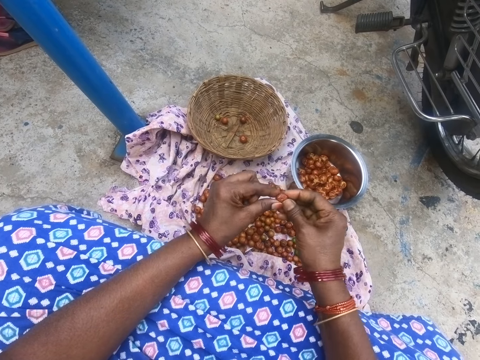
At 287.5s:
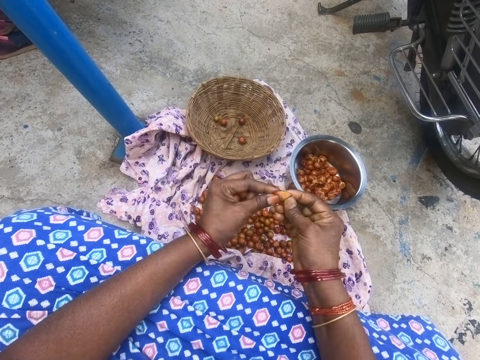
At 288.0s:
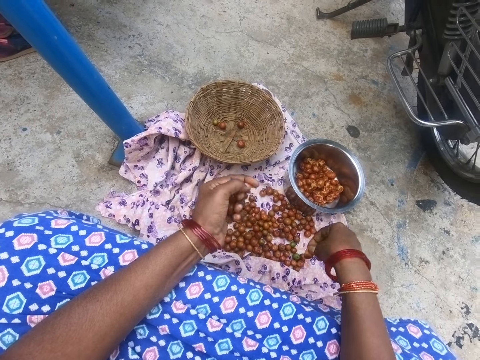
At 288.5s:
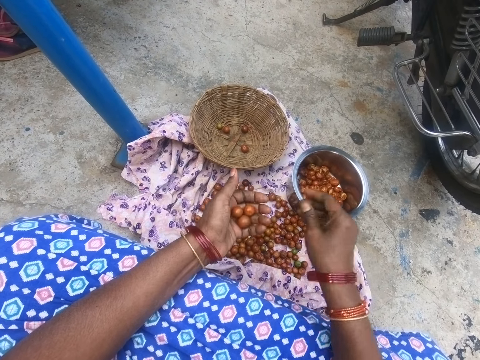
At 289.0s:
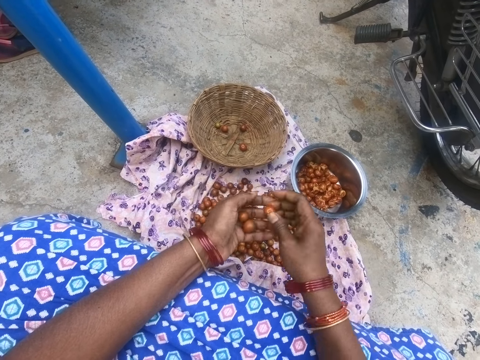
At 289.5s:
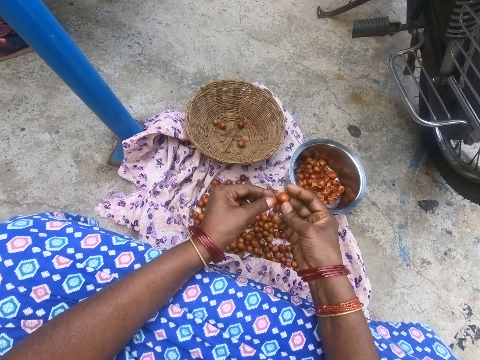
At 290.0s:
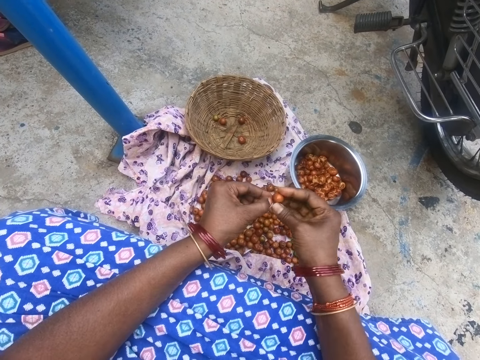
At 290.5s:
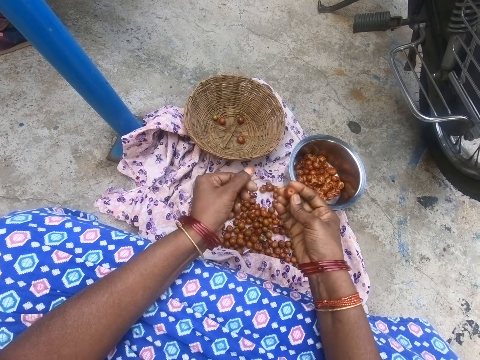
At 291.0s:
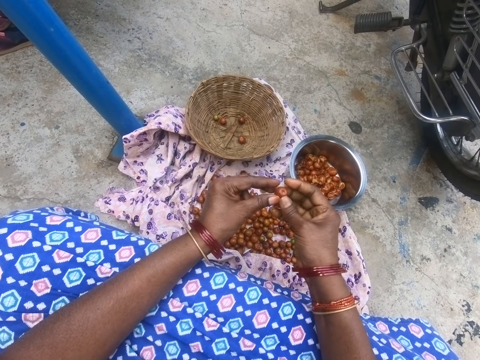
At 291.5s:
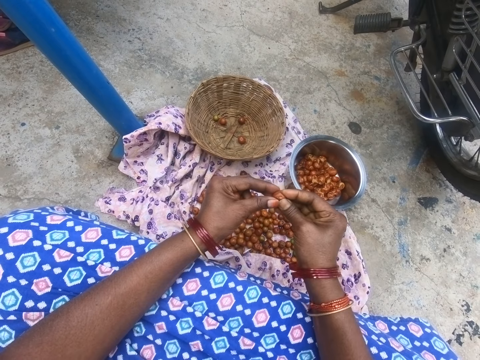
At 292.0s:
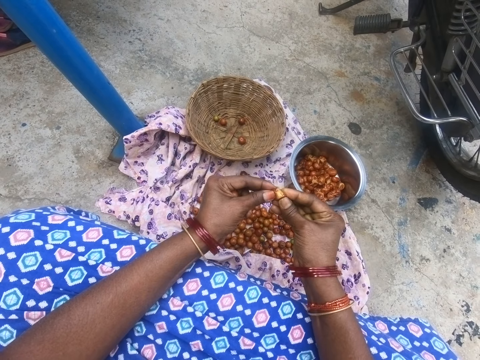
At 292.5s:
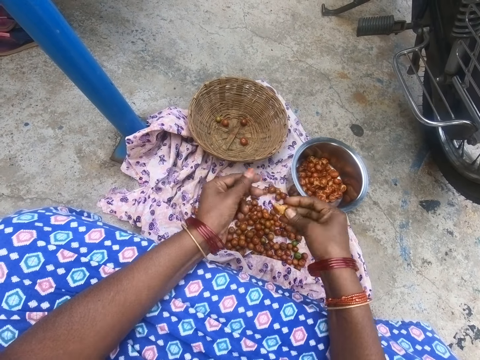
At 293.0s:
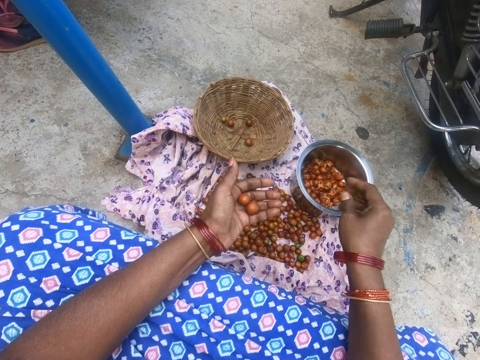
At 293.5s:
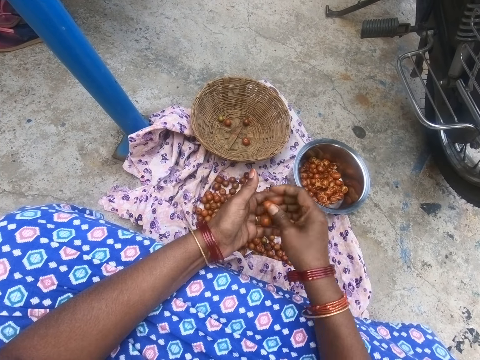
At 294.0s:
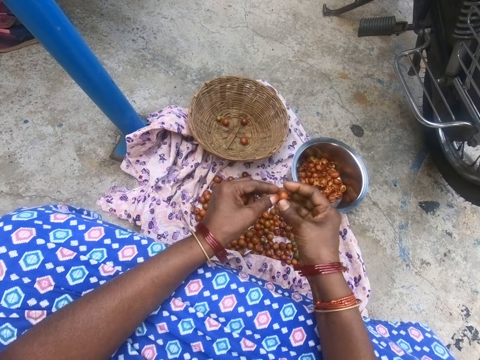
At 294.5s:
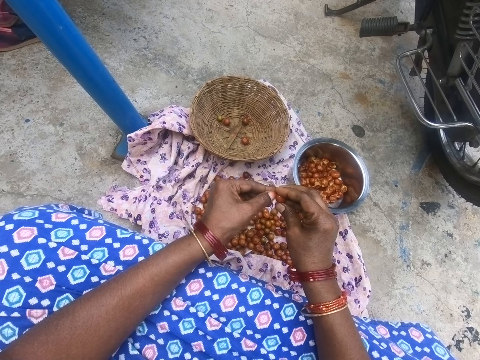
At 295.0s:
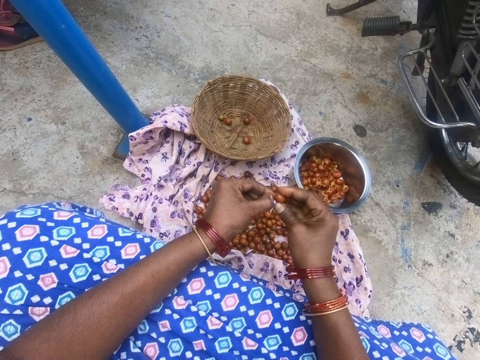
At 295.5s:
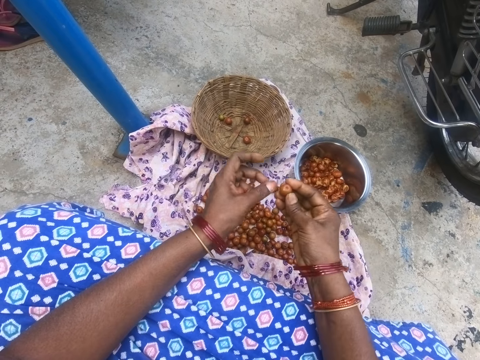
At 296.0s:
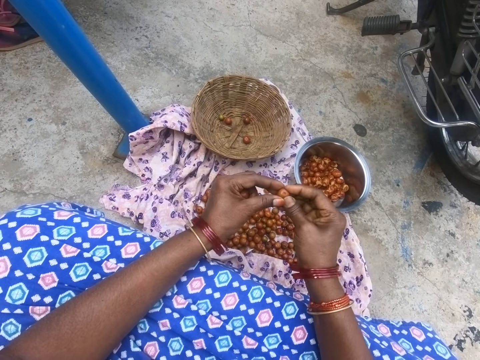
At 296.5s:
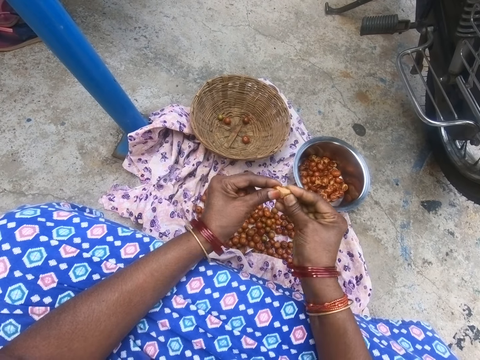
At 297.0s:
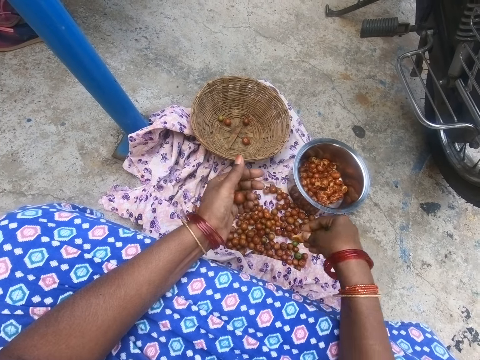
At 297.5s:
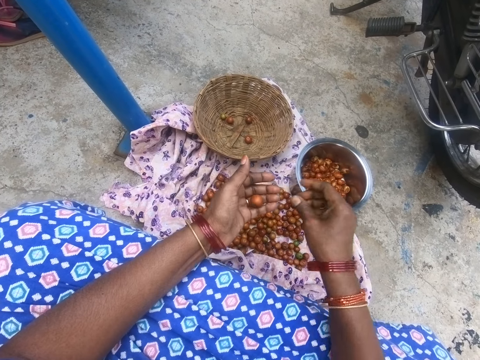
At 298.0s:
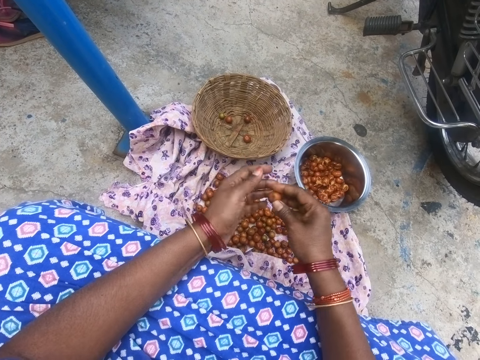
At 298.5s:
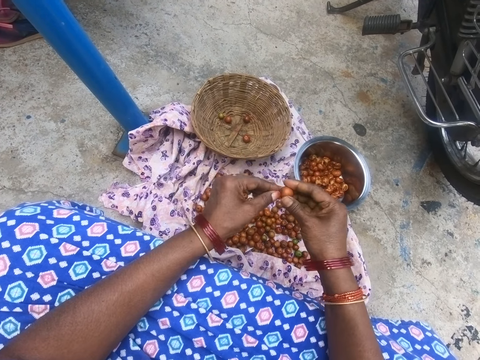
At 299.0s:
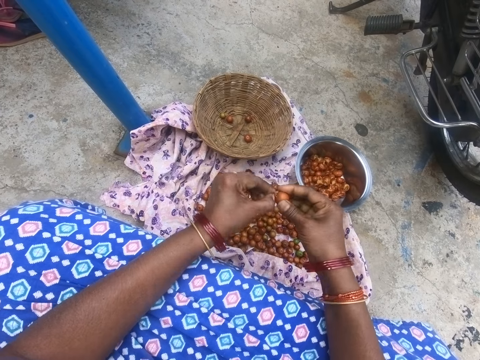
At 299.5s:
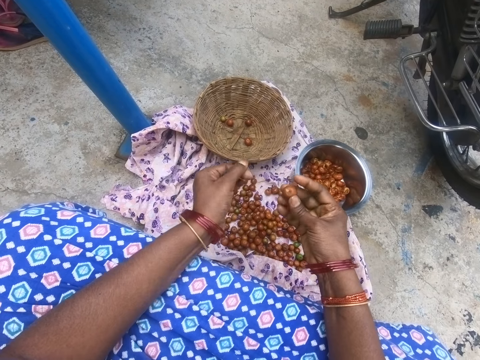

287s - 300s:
The camera wearer squeezes the fruit. They drop the fruit into the pot. They pick the fruit from the right hand. They remove the fruit tip. They squeeze the fruit. They drop the fruit into the pot. They pick the fruit from the right hand. They peel the fruit. They remove the fruit tip. They squeeze the fruit. They drop the fruit into the pot. They take the fruit. They remove the fruit tip.

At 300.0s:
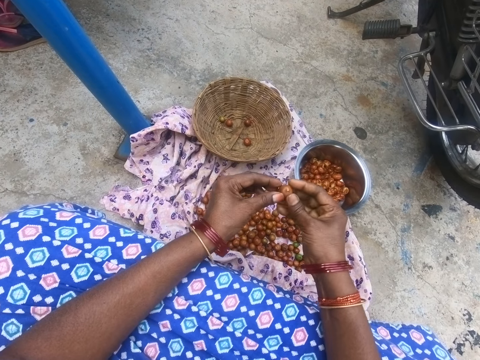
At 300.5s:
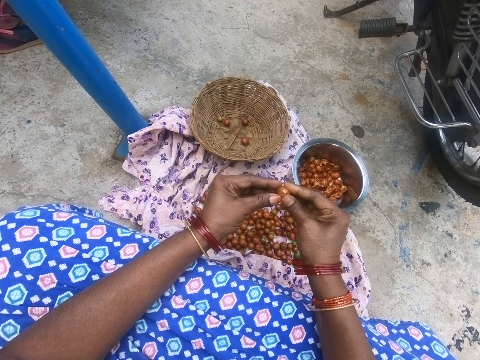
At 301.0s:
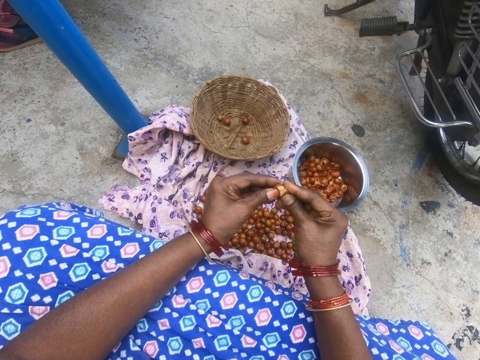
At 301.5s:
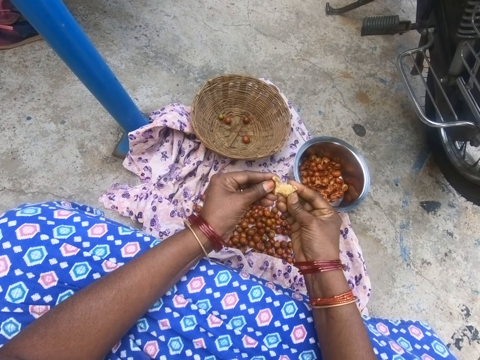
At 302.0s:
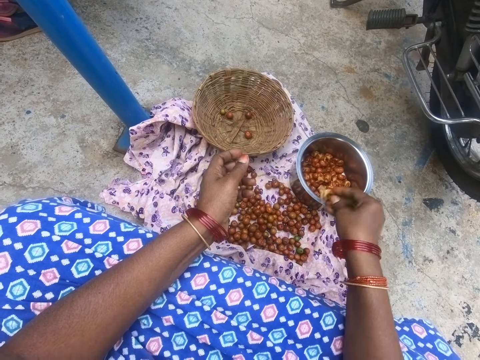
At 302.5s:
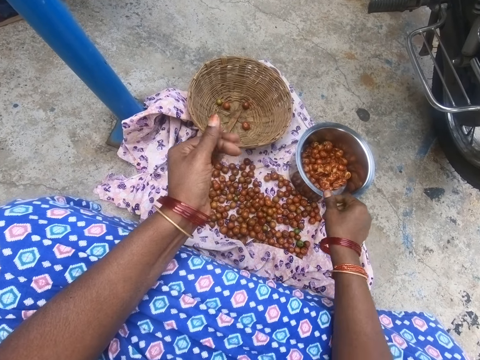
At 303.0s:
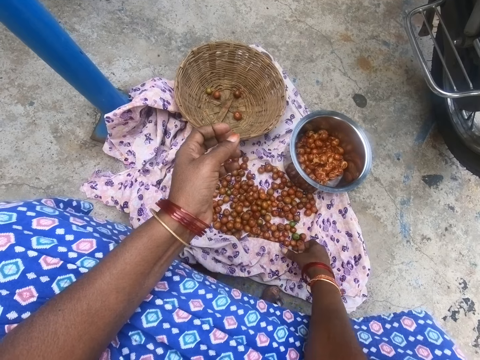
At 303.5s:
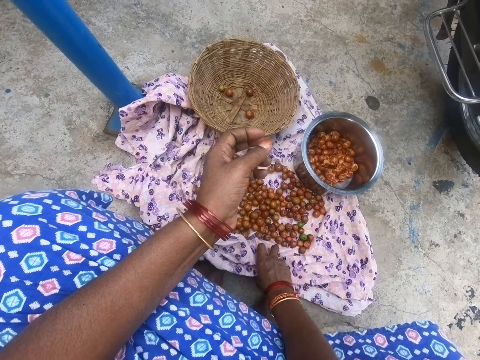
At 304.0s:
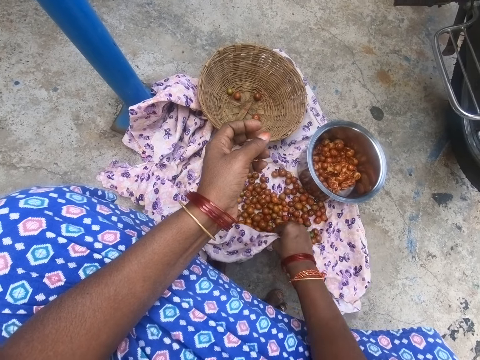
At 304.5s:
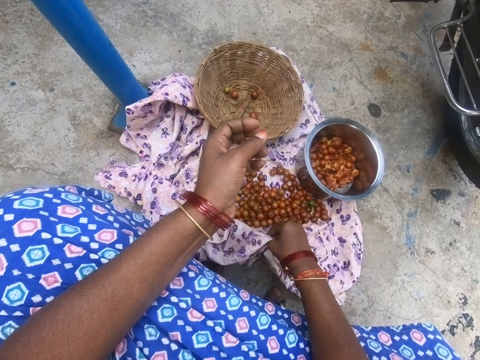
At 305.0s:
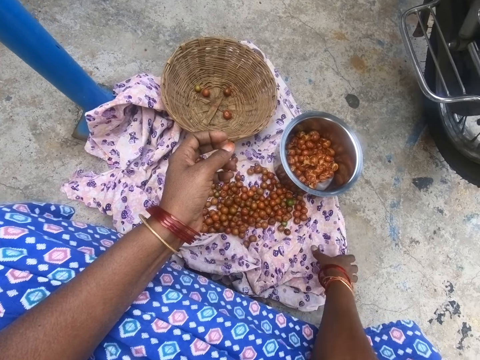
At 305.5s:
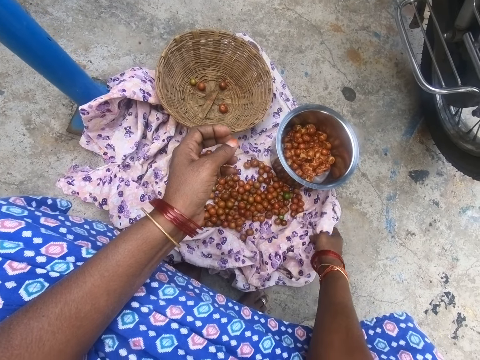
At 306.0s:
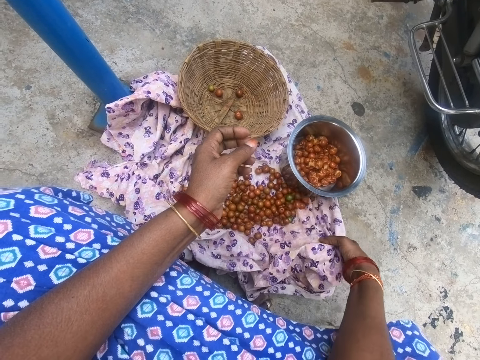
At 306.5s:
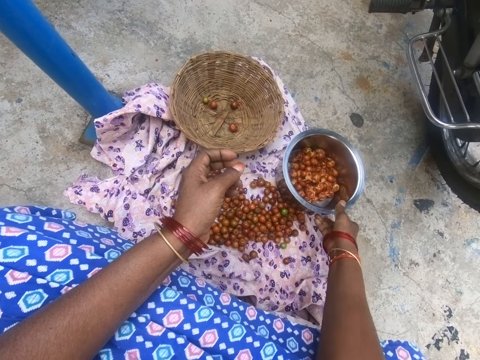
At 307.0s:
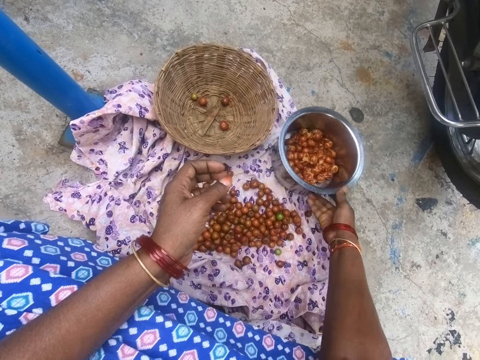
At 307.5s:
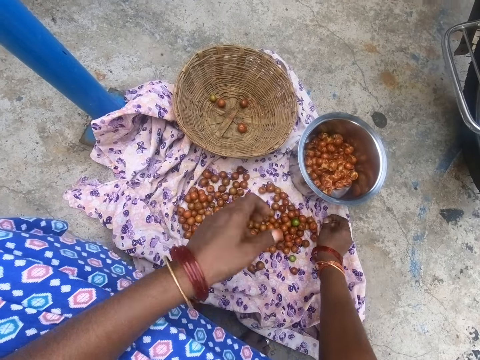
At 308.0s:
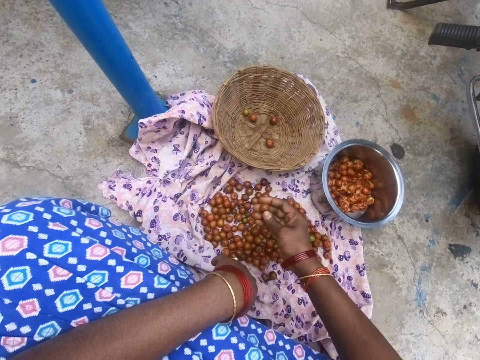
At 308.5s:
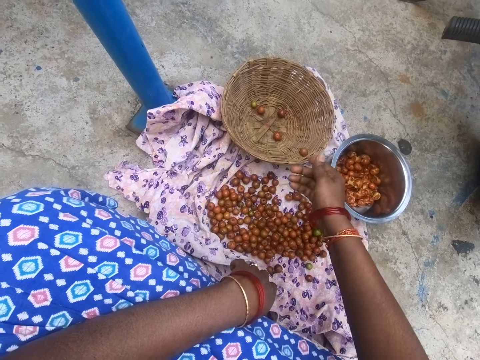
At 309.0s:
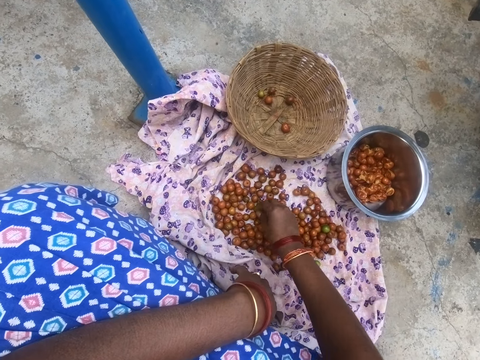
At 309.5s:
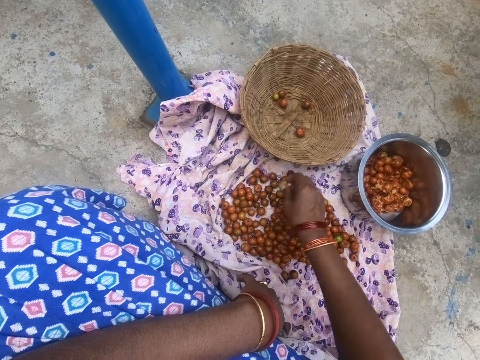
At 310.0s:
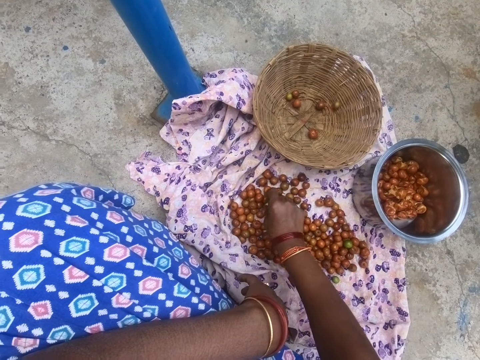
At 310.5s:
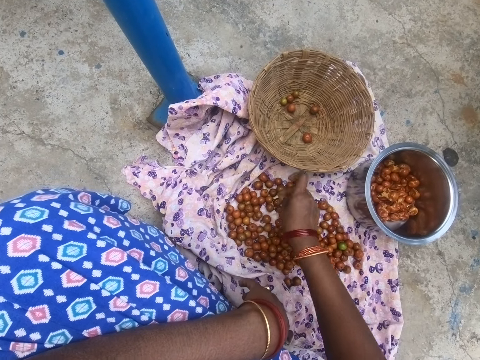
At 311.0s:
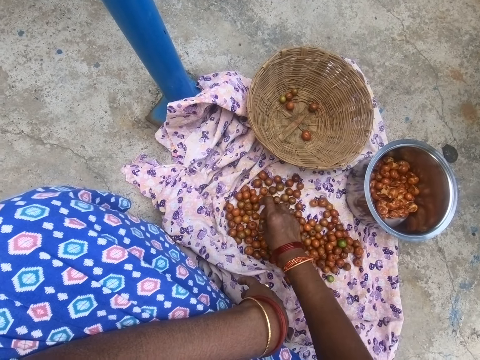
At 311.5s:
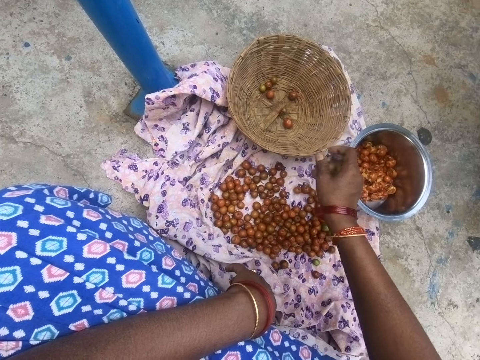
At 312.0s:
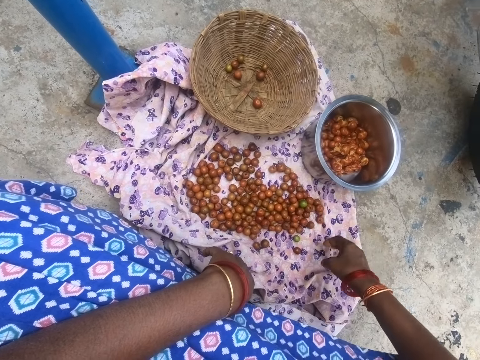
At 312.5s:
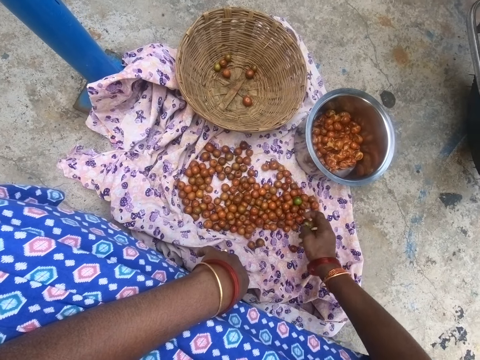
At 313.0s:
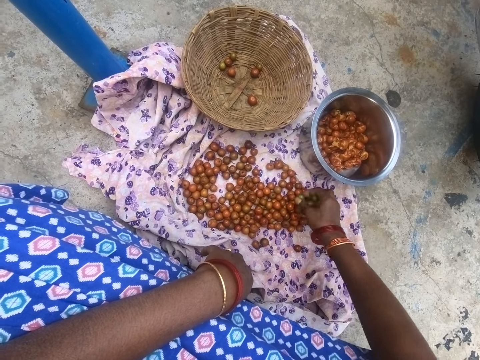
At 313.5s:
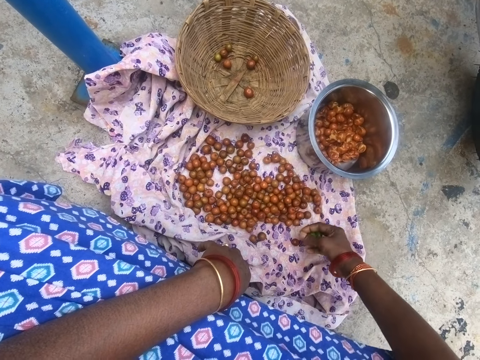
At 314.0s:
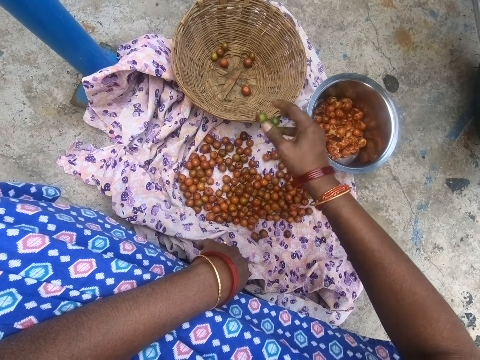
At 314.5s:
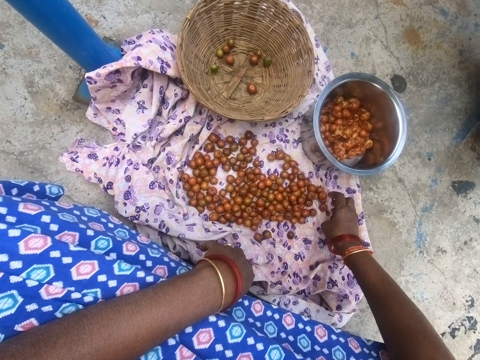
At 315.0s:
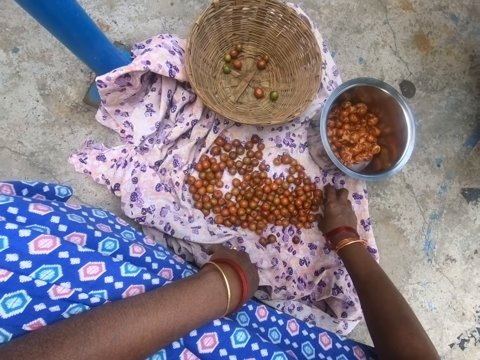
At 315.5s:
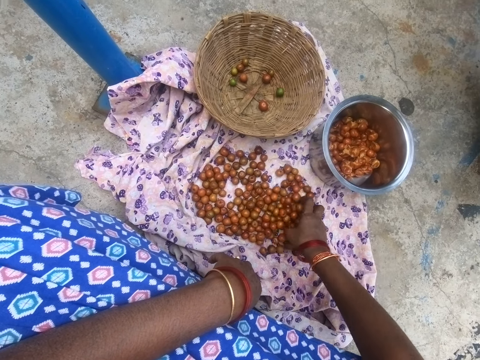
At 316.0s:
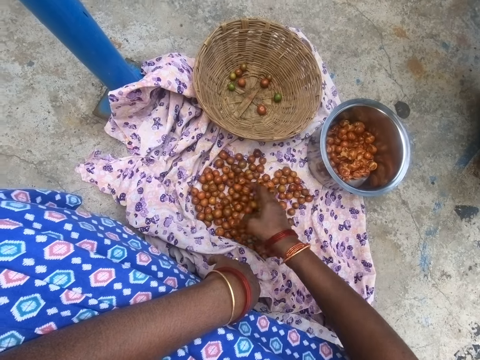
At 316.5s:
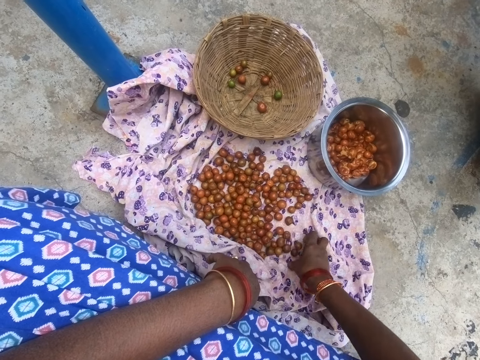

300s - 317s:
The camera wearer squeezes the fruit. They peel the fruit. They drop the fruit into the pot. They pull a cloth closer to them. They hold the cloth. They move the pot. They hold the cooking pot. They pick the fruit. They drop the fruit in the basket. They pick the fruit from the cloth. They drop the fruit in the basket. They pick the fruits. They drop the fruit in the basket. They push the fruits.
